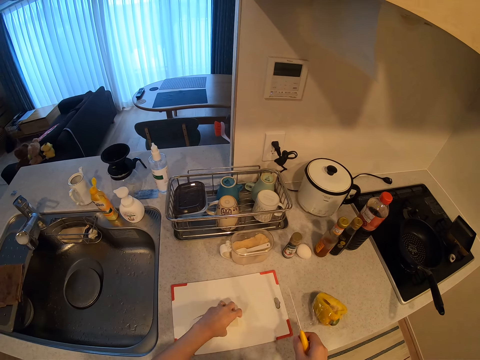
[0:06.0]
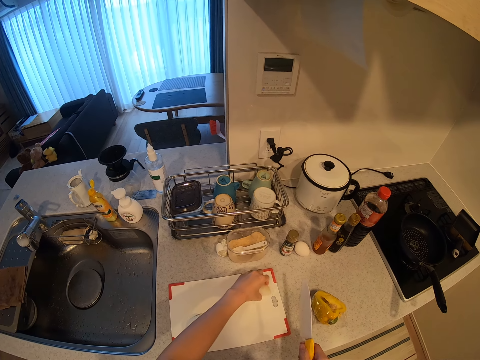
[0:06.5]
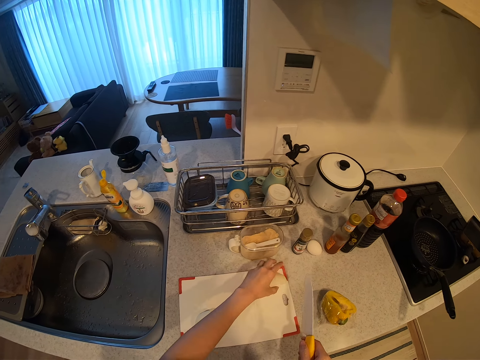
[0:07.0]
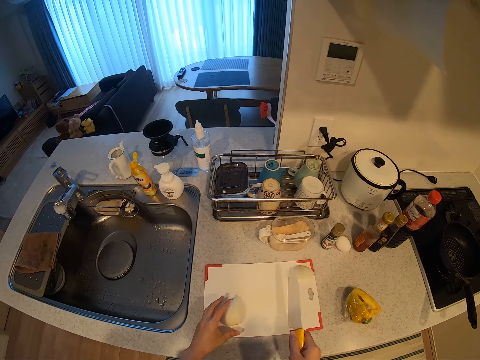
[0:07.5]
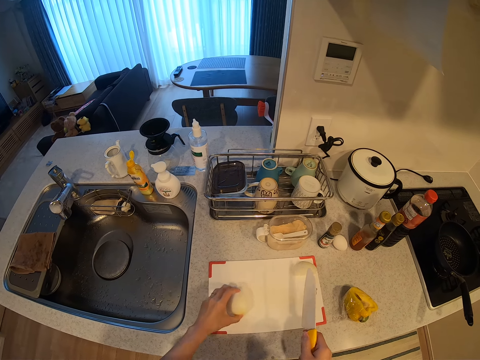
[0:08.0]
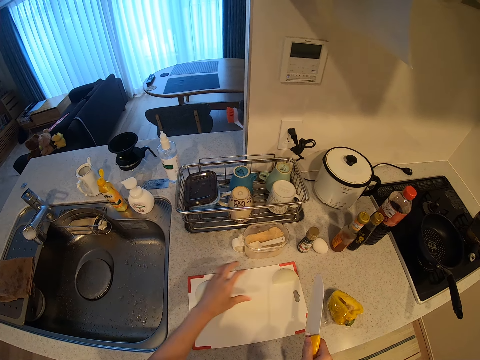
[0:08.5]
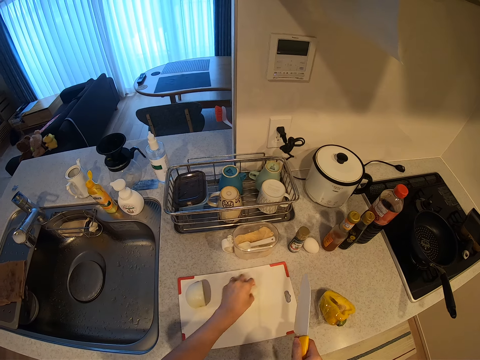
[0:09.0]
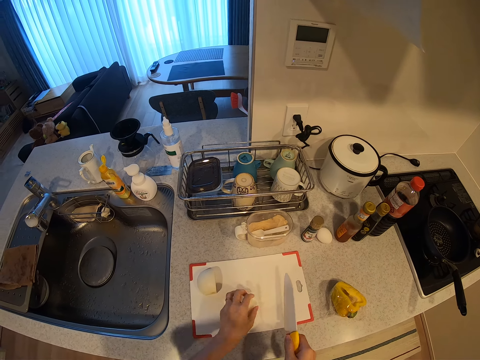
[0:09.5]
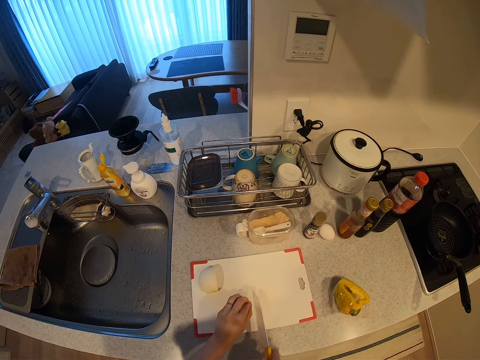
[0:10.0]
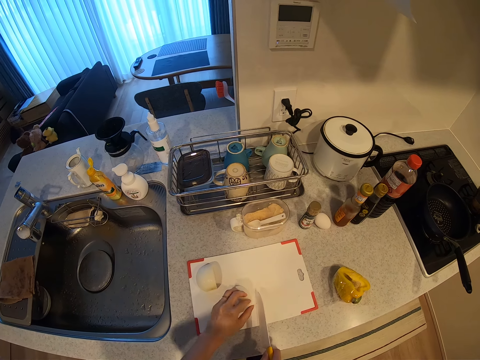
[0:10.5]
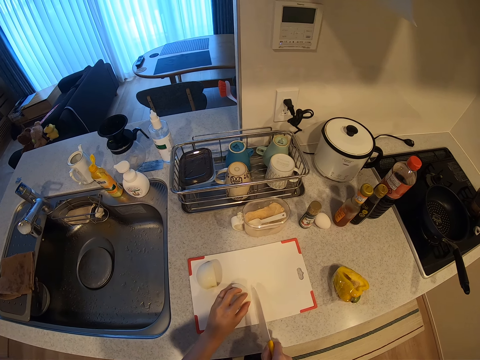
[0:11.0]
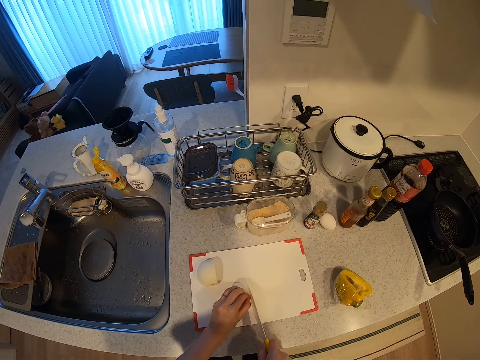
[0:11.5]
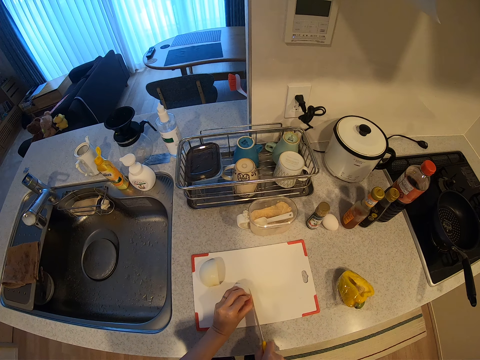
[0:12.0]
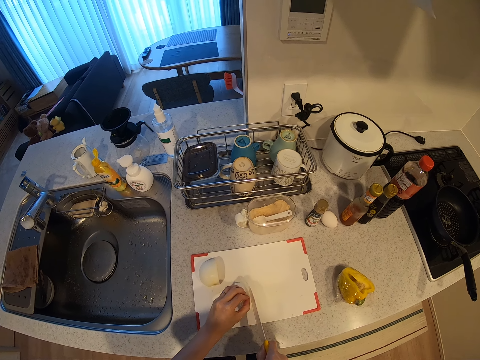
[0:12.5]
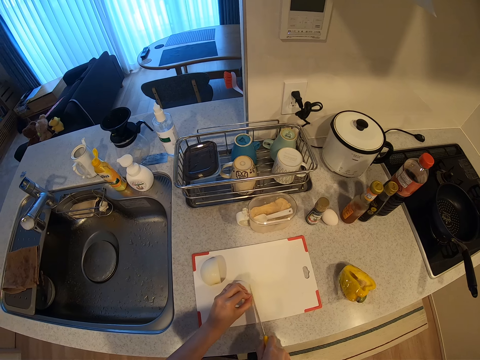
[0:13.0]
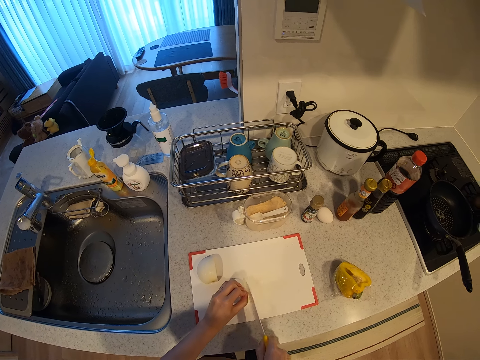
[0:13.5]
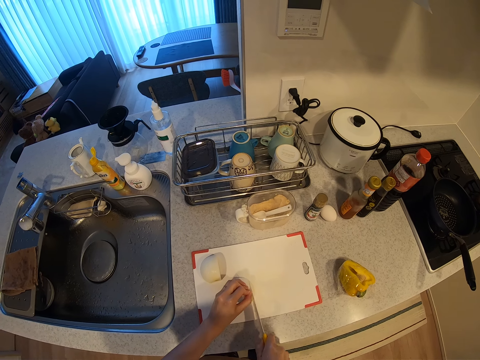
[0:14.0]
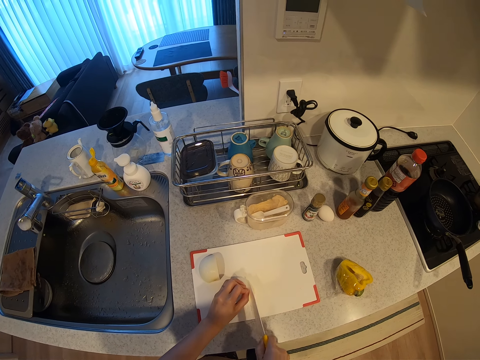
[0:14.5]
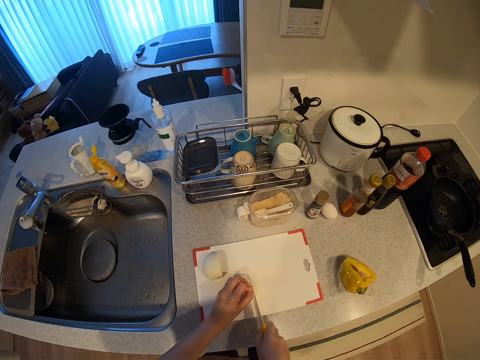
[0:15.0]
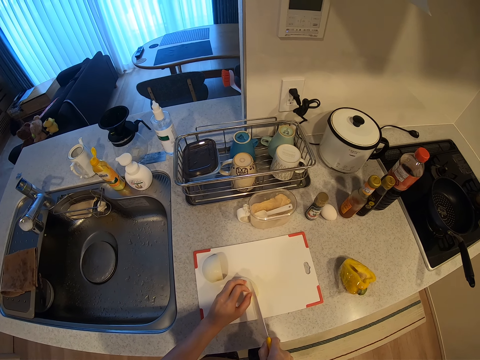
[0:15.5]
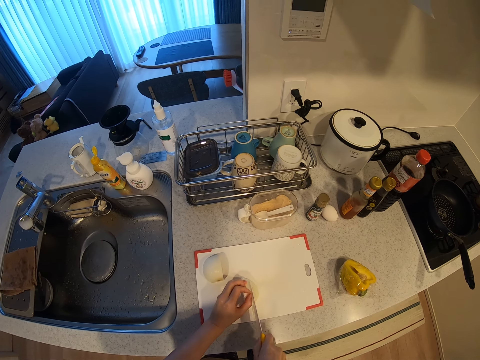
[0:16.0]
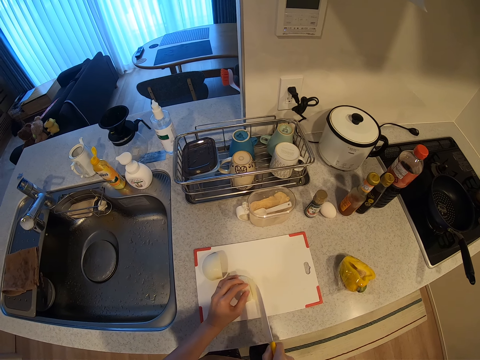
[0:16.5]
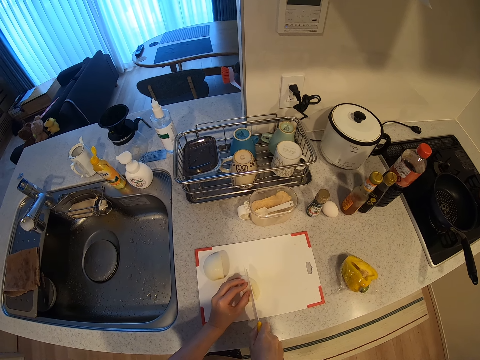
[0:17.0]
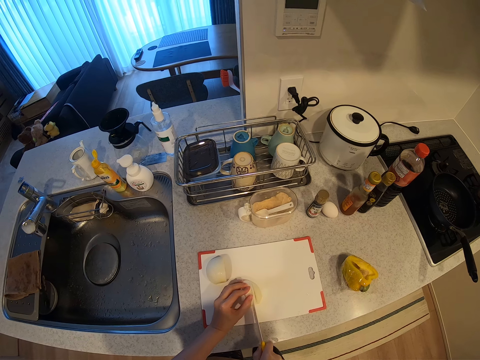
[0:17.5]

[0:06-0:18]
The camera wearer moves the onion forward on one end of the chopping board. She moves the onion forward on the chopping board again. She moves the onion backwards on the chopping board with her left hand. She picks the same onion on the board. She chops the onion with the knife.

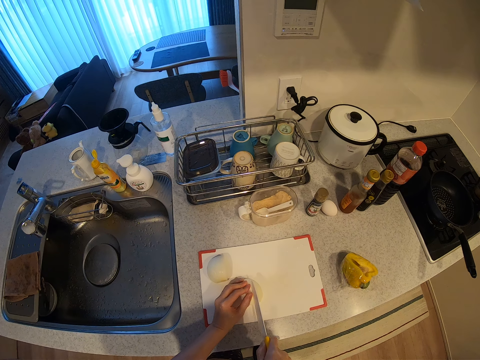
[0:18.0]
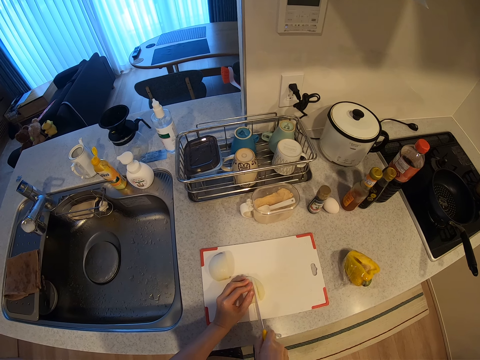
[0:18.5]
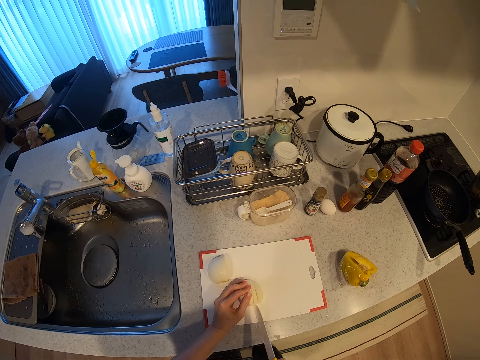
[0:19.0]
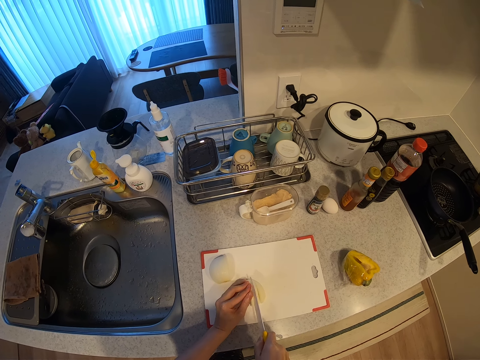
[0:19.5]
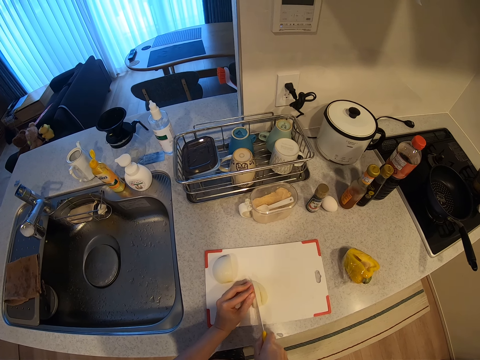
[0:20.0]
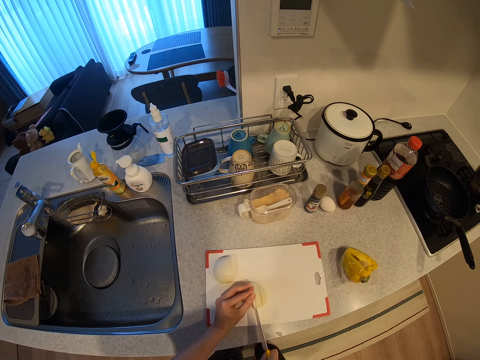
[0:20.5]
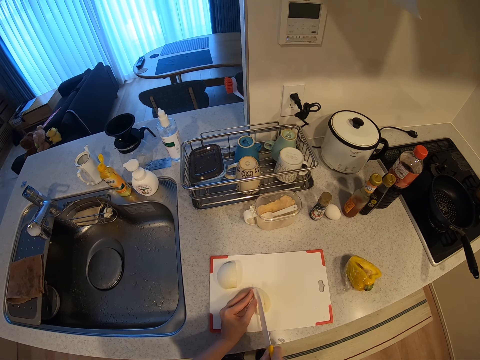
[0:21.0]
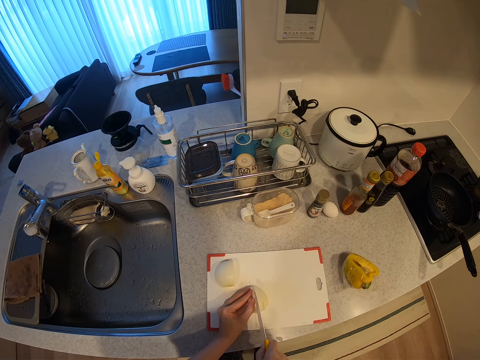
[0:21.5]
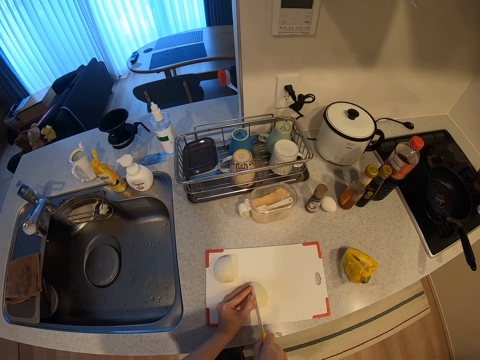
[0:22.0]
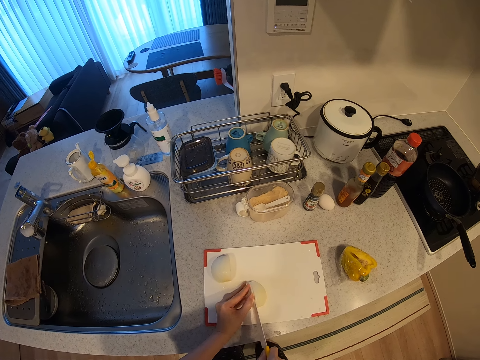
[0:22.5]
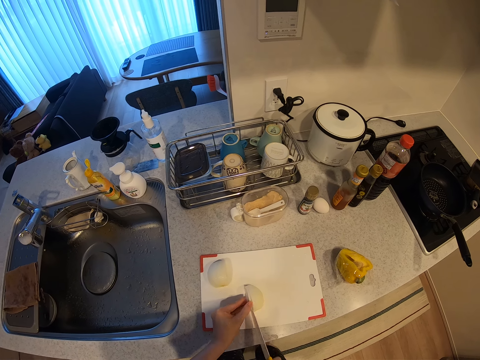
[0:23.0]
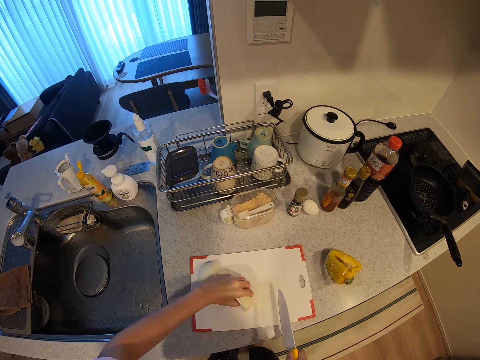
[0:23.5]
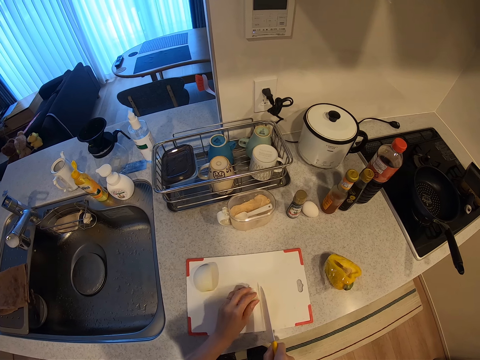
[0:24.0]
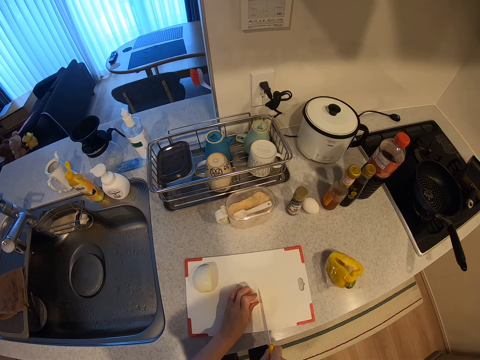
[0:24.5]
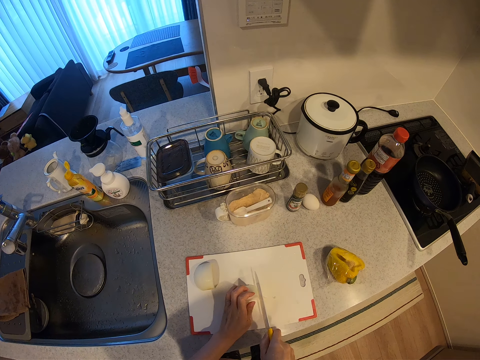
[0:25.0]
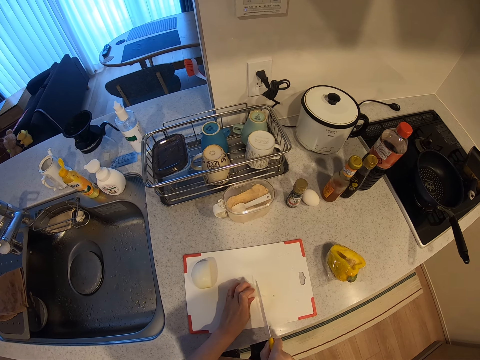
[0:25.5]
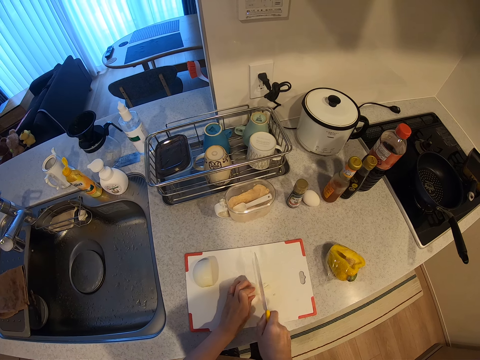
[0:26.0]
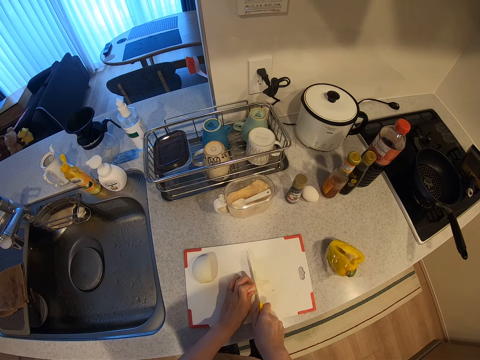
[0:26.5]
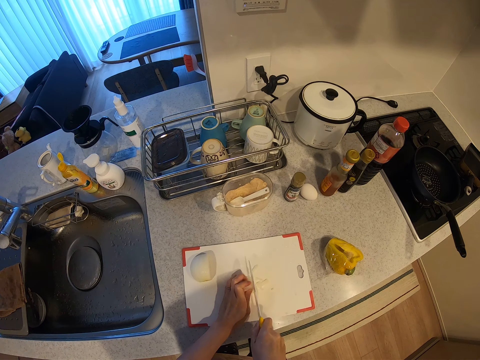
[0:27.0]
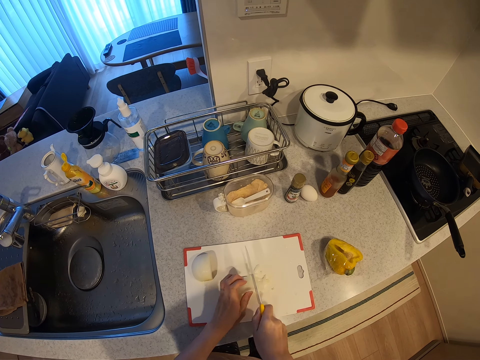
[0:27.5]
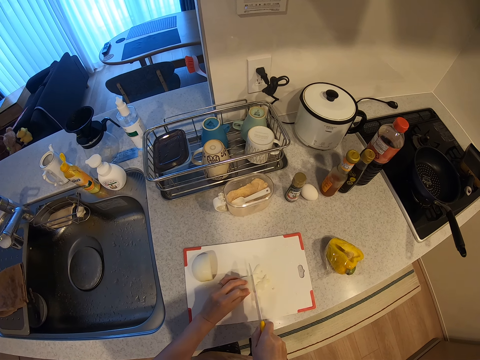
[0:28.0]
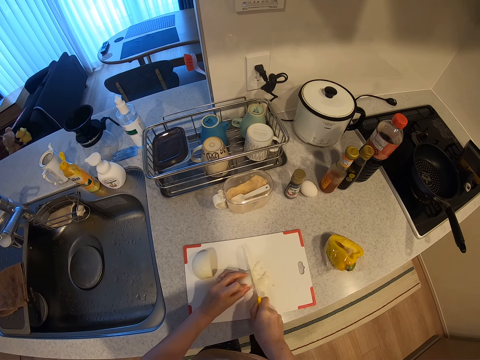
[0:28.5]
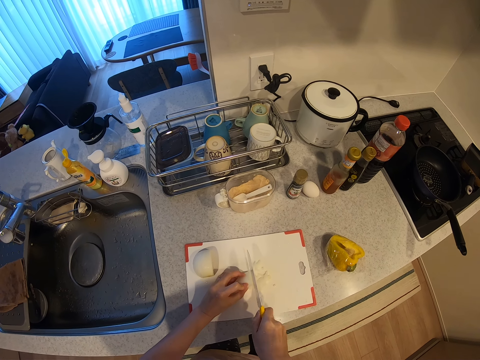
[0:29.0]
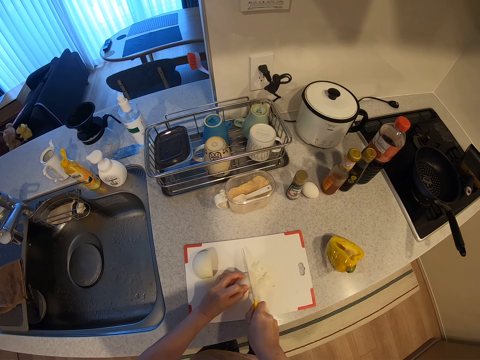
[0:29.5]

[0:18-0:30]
The camera wearer turns the onion on the chopping board with her left hand. She chops the onion with the knife.

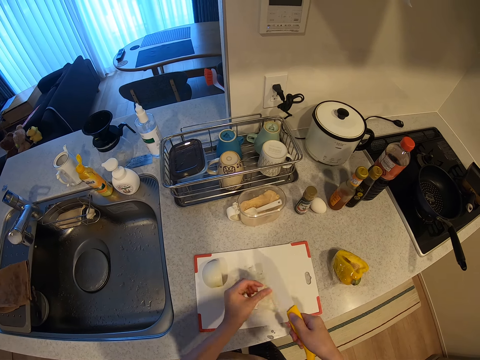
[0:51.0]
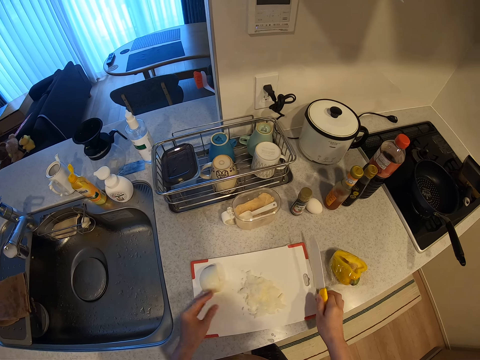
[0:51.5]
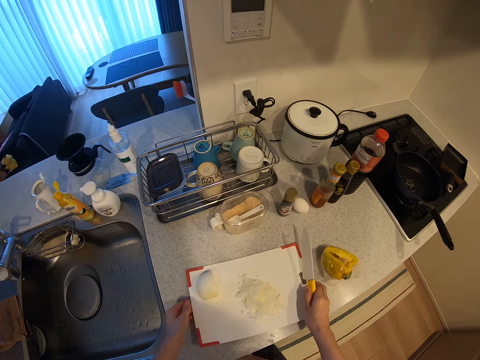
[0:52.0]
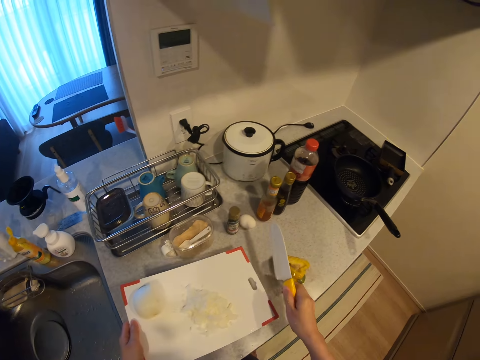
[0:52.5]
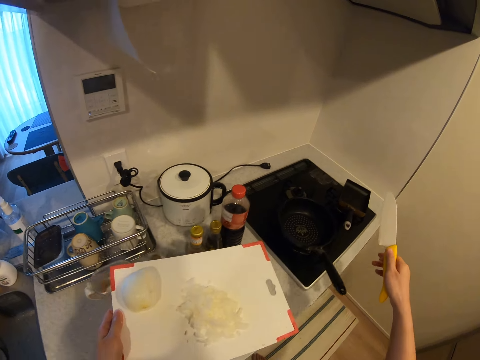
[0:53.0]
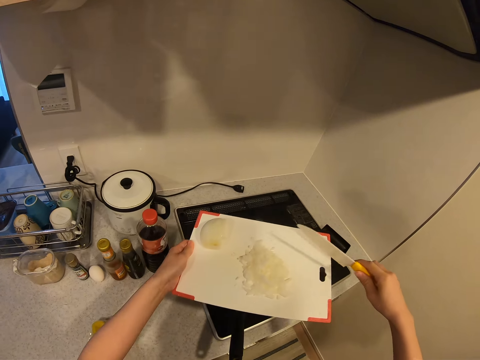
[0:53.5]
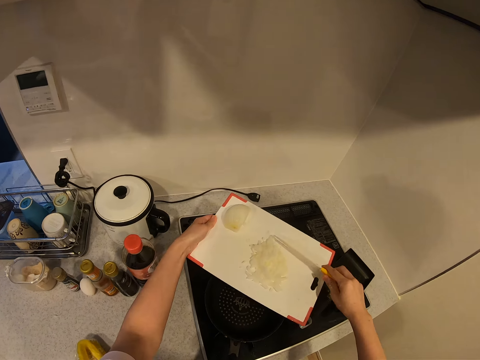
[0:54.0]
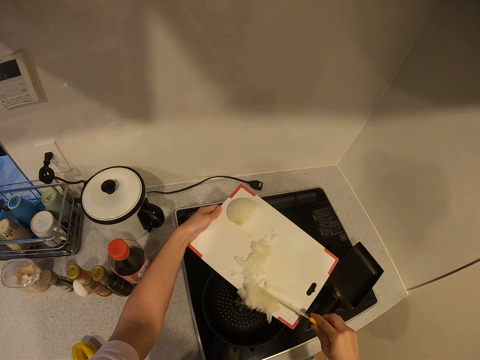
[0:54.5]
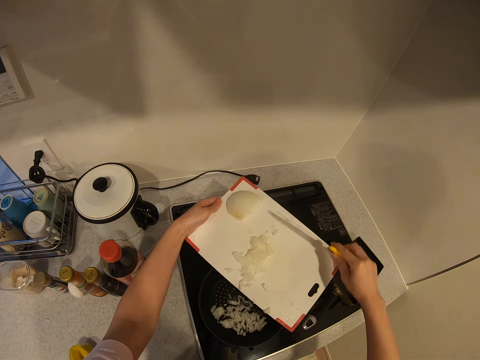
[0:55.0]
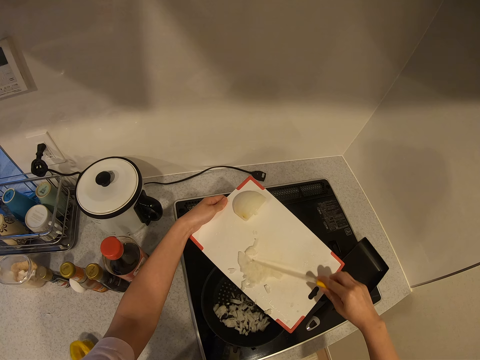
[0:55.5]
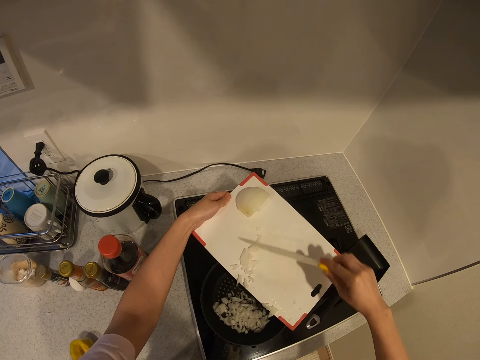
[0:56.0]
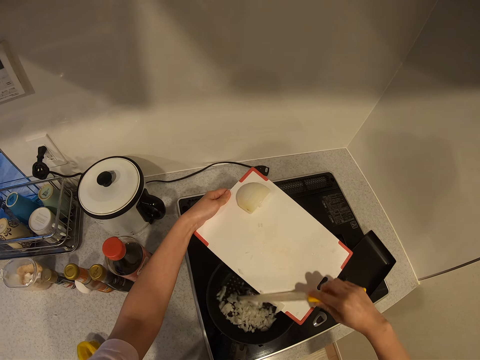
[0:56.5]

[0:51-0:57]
The camera wearer wipes the knife with a finger. They lift up the chopping board with the onions from the kitchen worktop, move with the chopping board and the onions towards a pot on a cooker, and pour the onions in the pot on the cooker.
